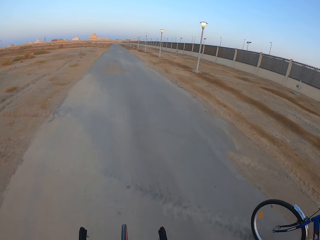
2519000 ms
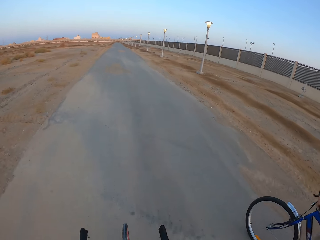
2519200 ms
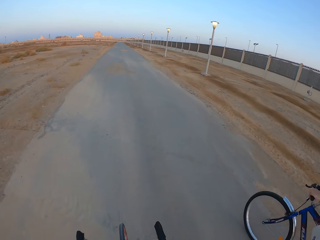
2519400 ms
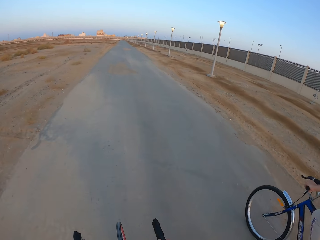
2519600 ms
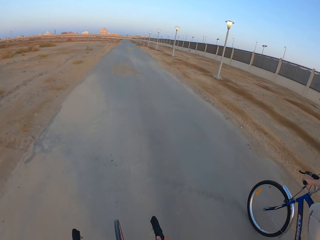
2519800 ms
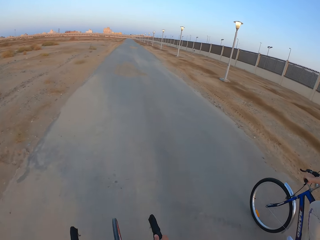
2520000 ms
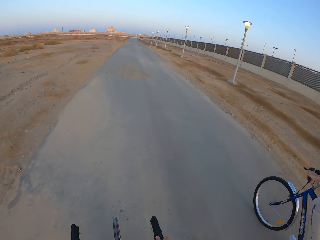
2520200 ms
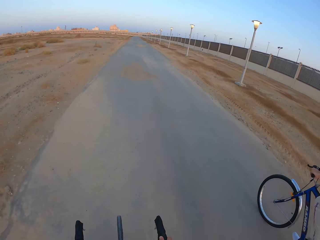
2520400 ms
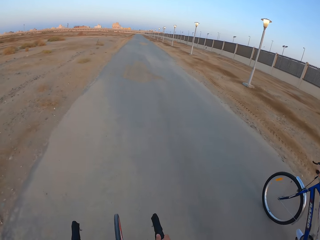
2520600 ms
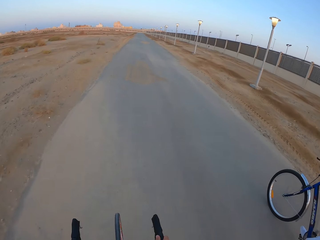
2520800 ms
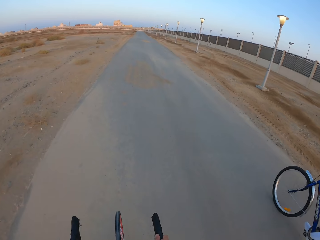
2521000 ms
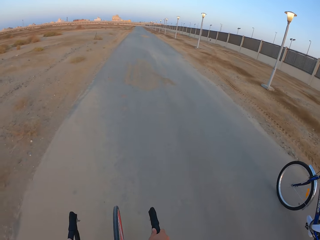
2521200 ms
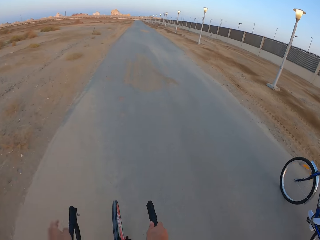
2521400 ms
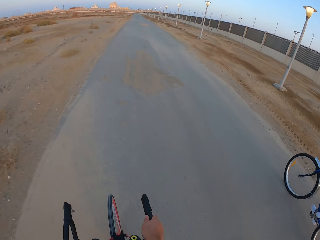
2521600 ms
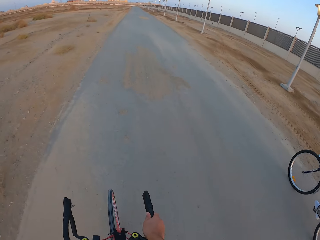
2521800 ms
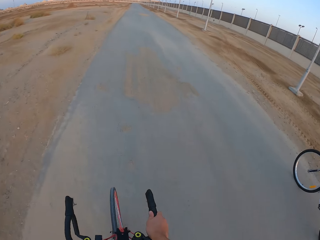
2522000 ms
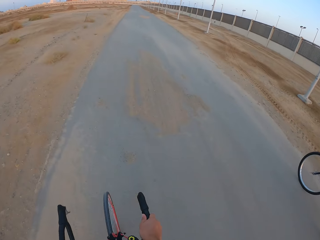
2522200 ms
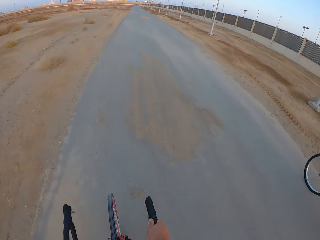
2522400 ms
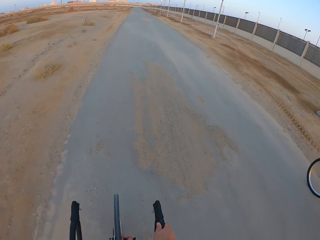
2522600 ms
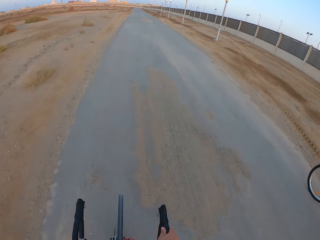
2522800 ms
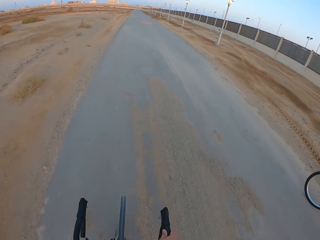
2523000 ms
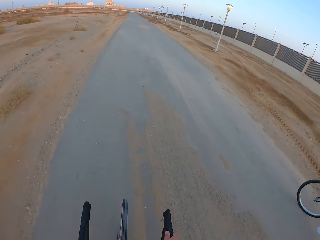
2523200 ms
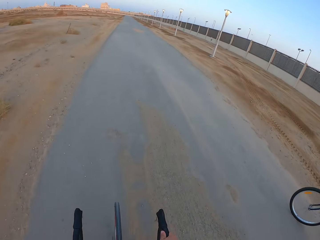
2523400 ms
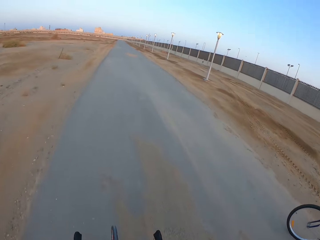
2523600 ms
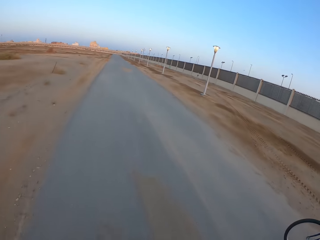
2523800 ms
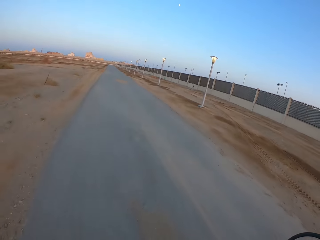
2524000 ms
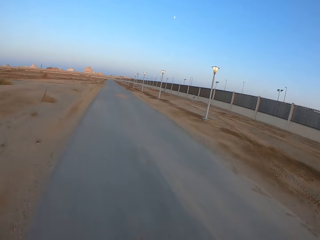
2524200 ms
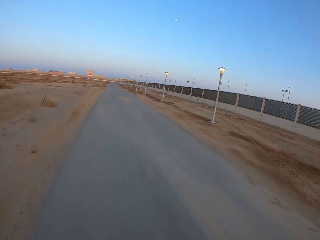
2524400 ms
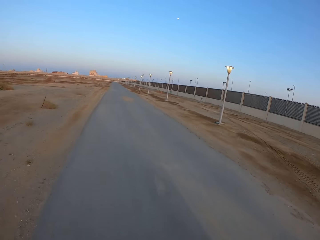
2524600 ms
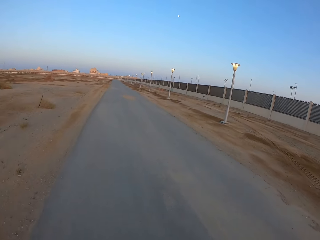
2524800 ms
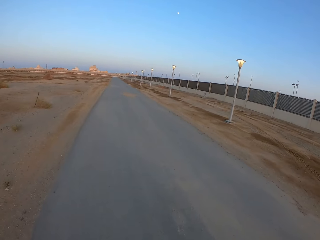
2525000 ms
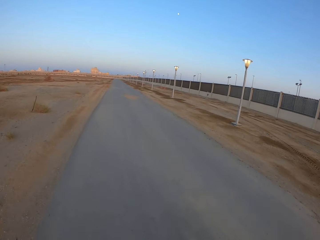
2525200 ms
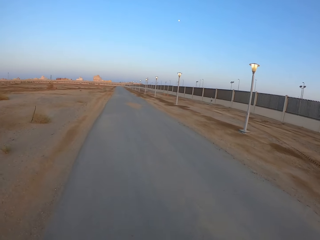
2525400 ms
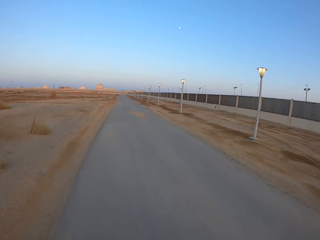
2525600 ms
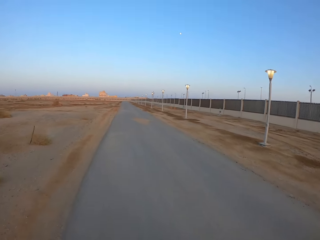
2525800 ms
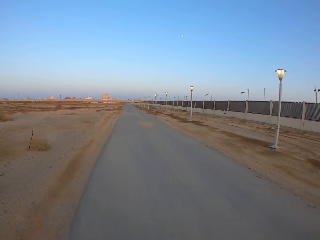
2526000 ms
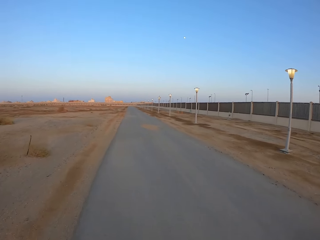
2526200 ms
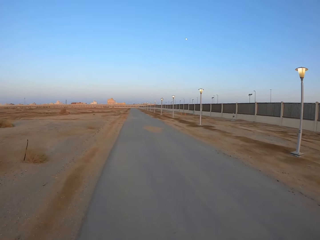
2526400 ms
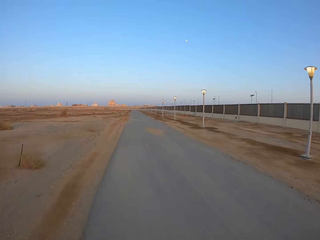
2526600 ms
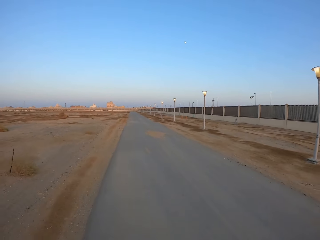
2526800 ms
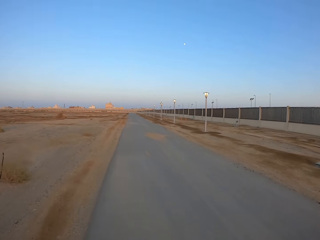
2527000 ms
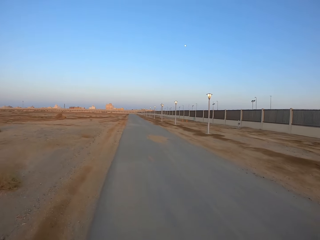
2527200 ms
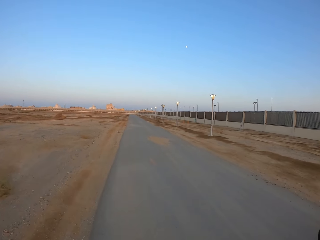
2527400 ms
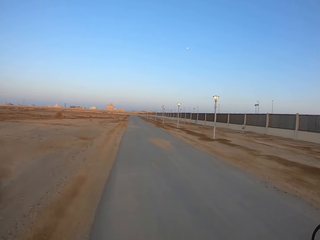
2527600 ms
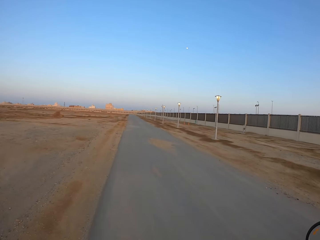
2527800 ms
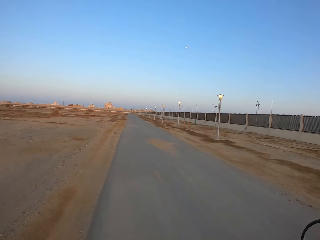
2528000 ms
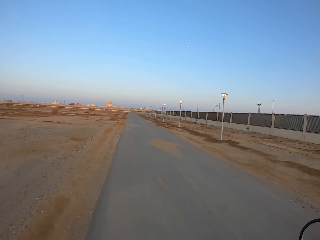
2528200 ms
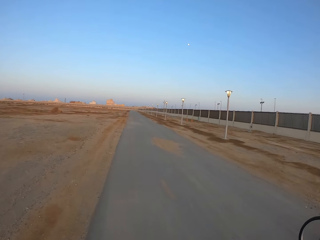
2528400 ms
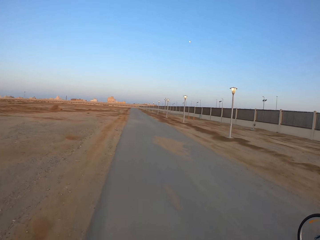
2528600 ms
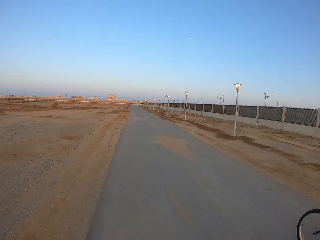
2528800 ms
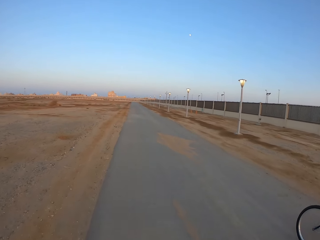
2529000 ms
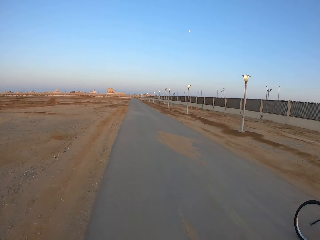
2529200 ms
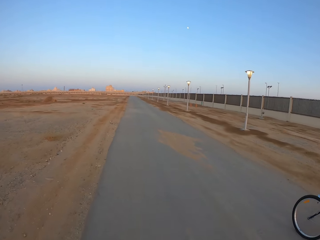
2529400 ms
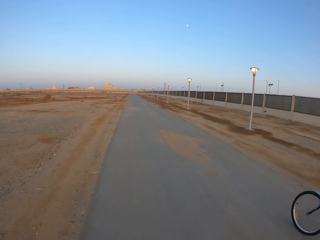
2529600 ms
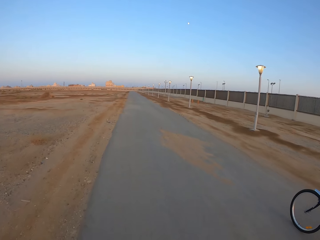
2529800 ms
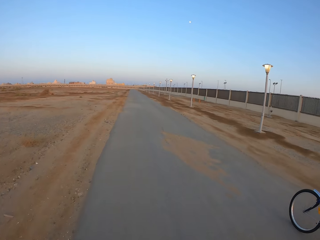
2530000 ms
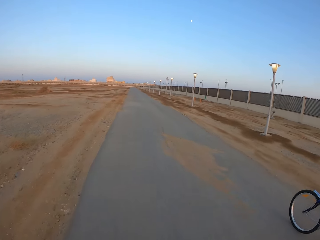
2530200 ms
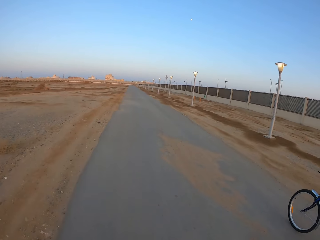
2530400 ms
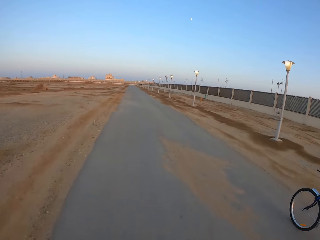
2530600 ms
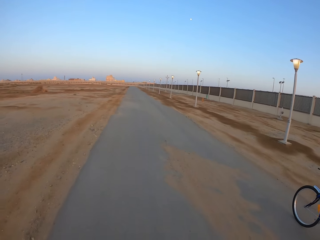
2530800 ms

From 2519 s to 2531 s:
A man rides the bicycle. The camera wearer moves the hand and rides the bicycle.

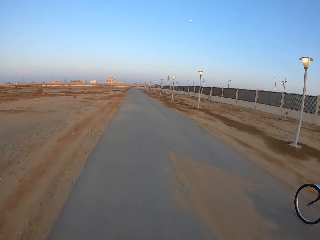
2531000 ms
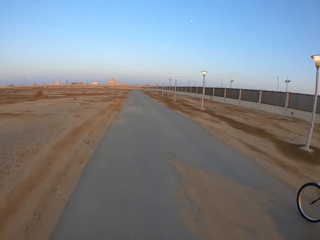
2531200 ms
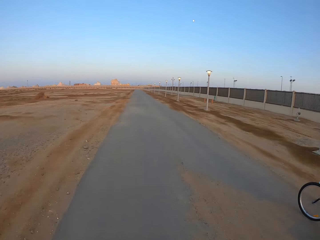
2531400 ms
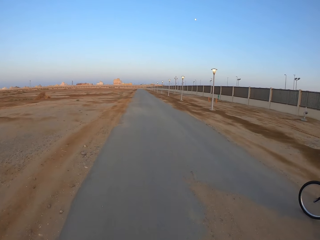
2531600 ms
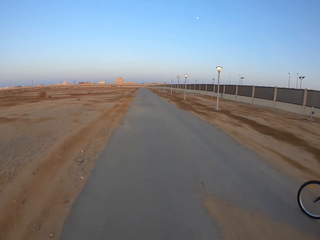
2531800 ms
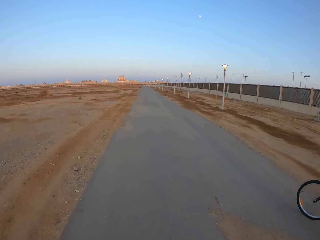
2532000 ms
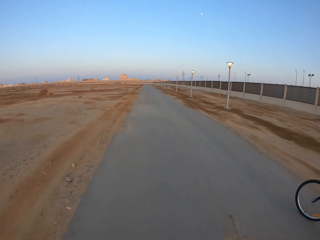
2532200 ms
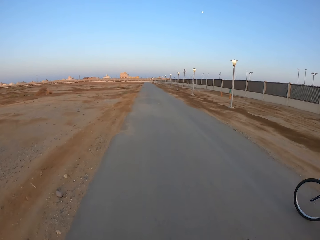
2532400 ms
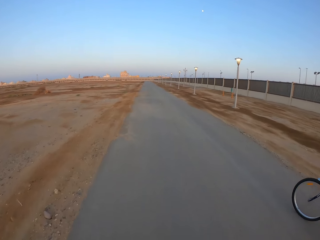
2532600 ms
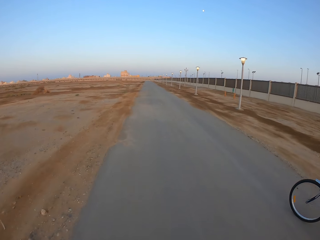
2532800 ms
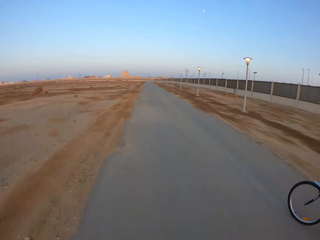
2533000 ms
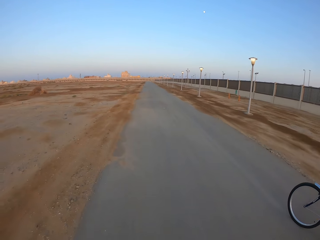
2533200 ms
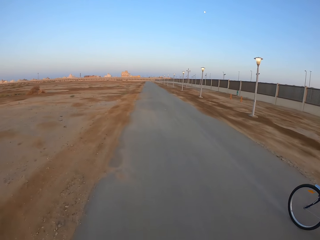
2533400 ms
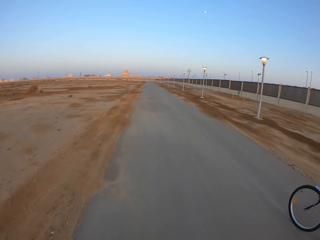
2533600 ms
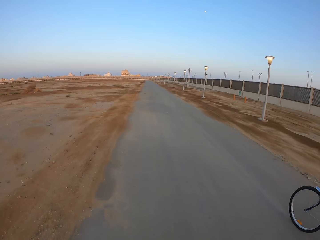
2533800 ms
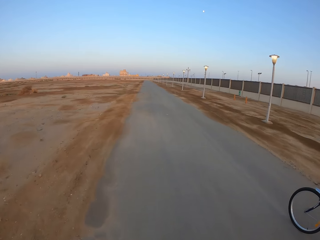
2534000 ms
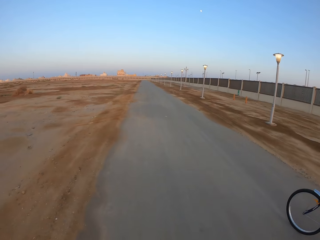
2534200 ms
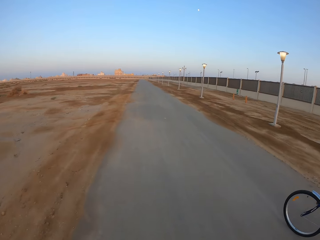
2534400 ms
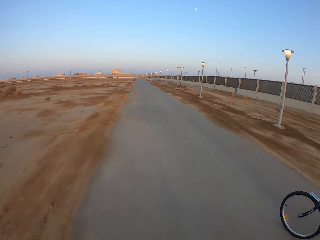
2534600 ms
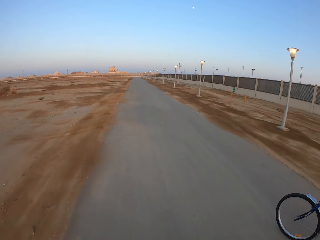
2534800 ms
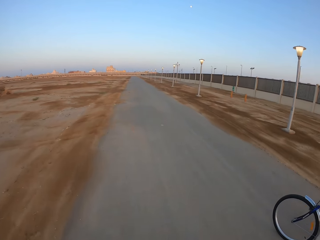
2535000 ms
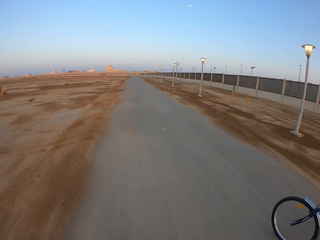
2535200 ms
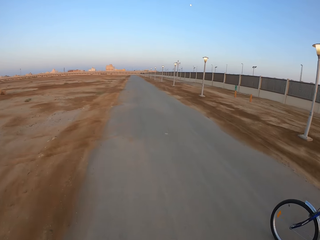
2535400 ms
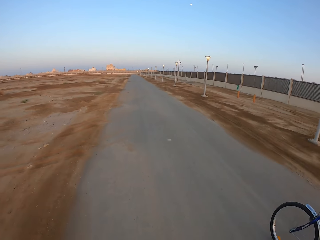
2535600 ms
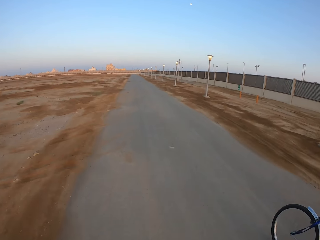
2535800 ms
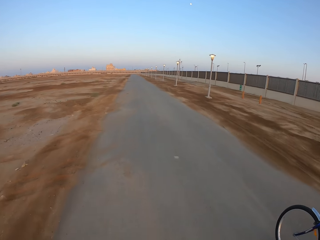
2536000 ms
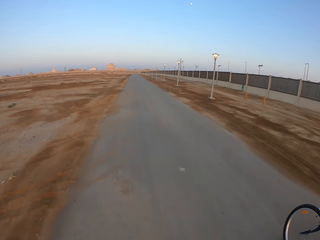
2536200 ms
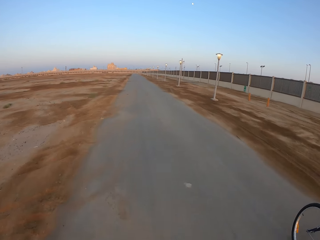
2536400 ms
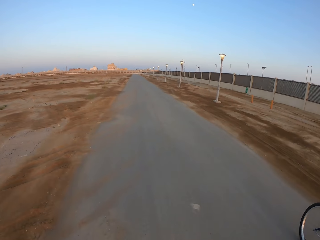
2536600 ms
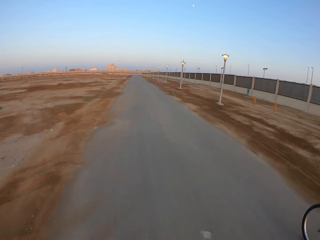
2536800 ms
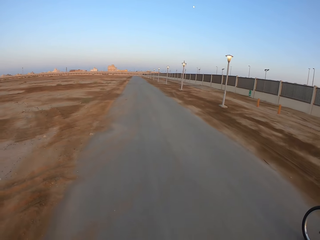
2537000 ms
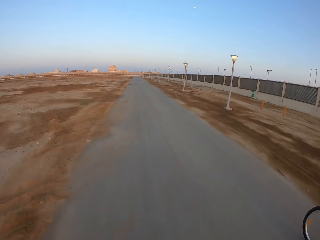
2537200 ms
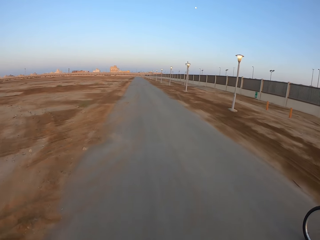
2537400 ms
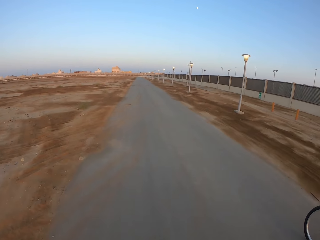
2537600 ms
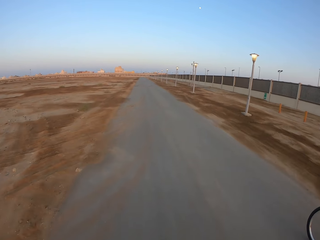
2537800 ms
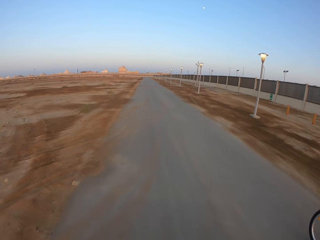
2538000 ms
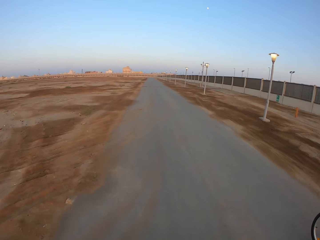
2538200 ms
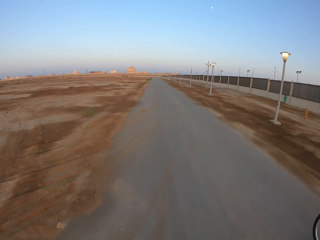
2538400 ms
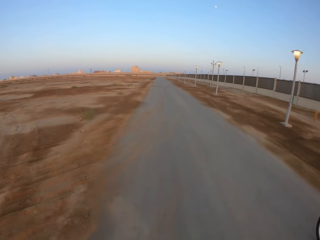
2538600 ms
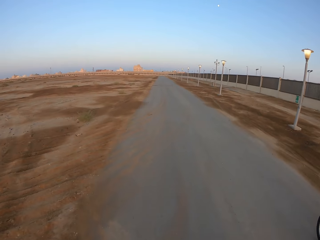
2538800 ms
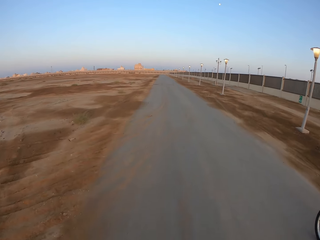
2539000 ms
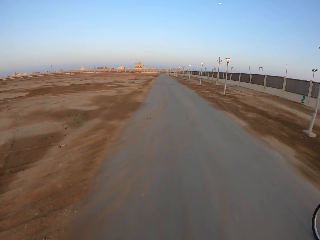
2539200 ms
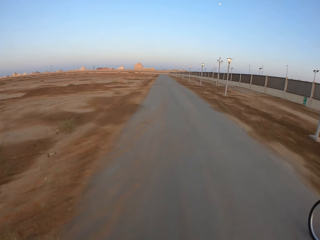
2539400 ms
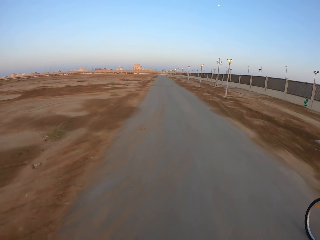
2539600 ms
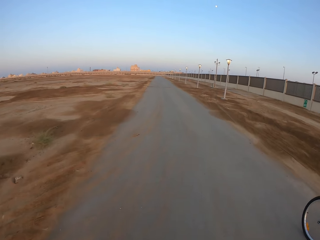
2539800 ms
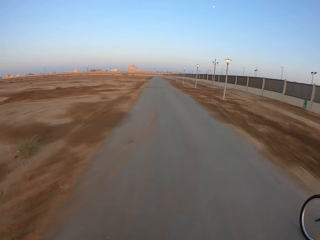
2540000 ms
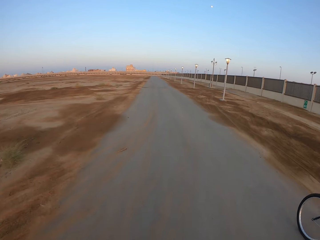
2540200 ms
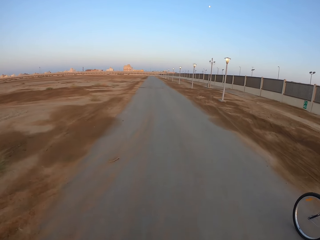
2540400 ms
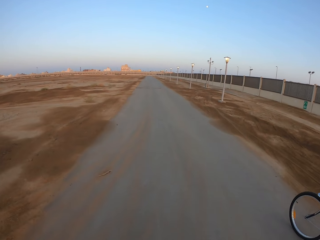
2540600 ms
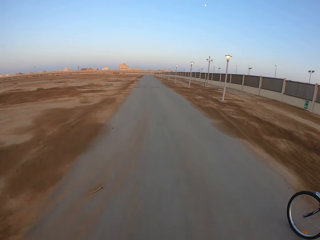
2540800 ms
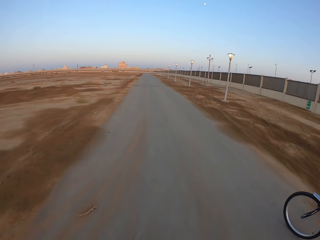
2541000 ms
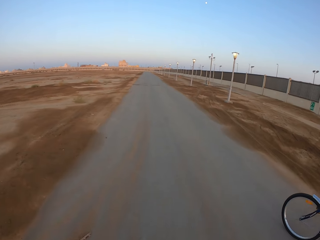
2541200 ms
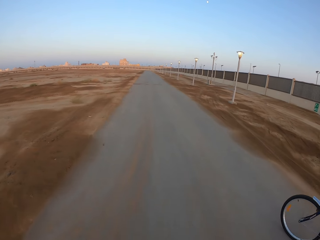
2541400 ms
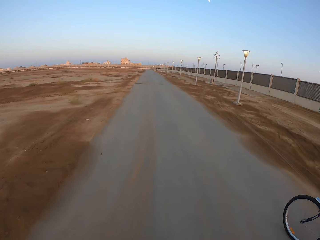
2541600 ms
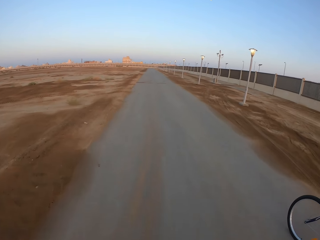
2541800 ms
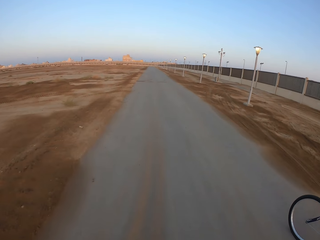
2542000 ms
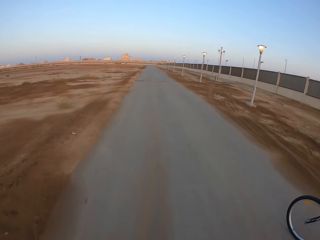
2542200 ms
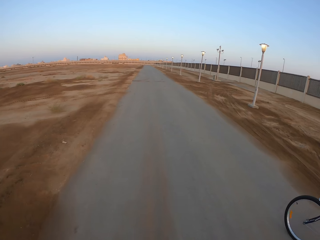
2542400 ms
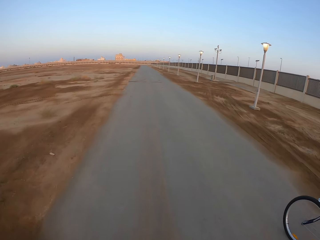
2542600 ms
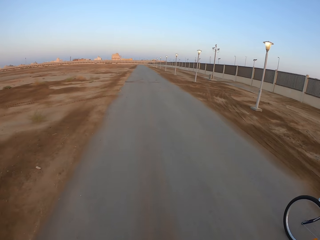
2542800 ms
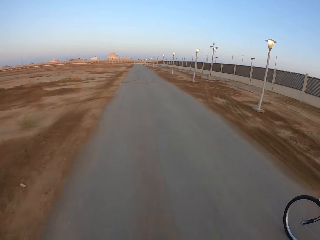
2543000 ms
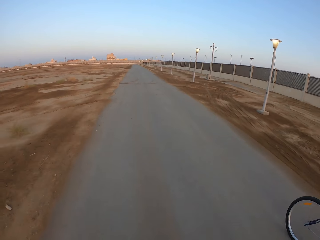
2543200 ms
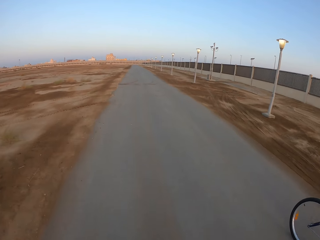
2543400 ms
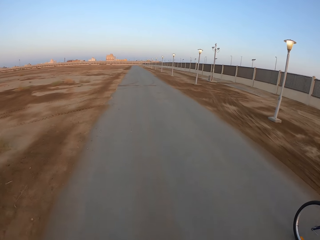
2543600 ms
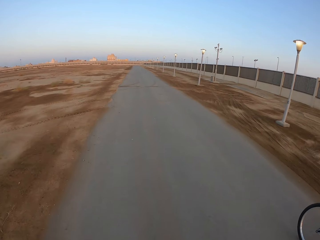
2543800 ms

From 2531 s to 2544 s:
A man rides the bicycle.
